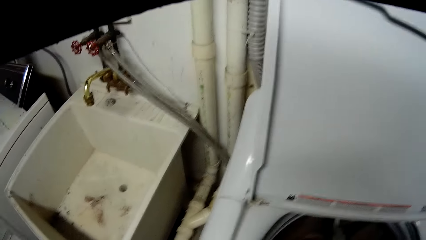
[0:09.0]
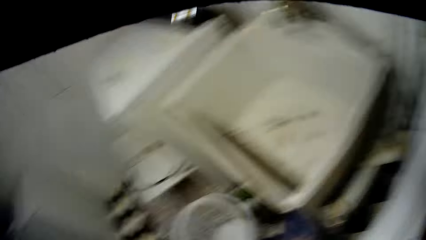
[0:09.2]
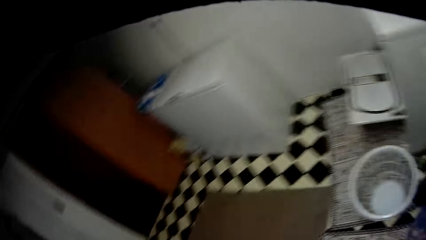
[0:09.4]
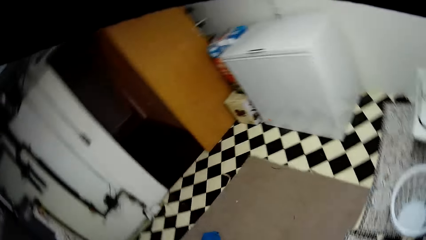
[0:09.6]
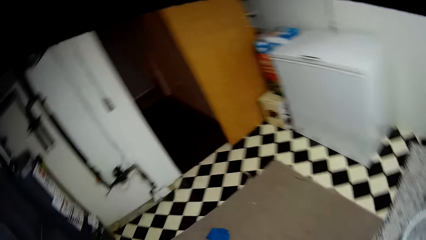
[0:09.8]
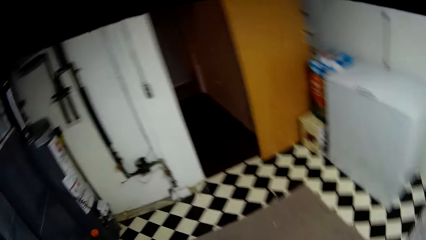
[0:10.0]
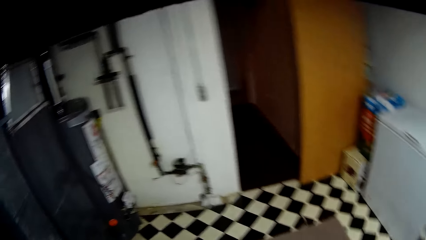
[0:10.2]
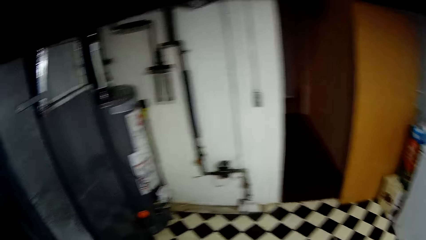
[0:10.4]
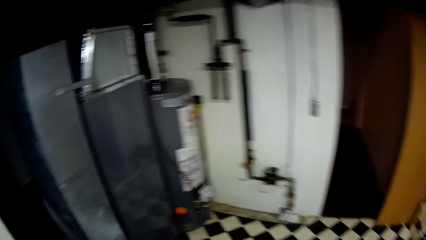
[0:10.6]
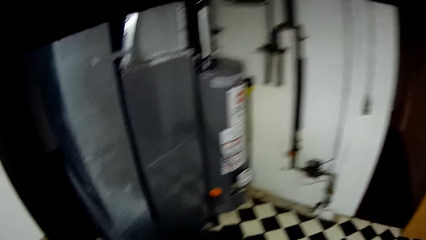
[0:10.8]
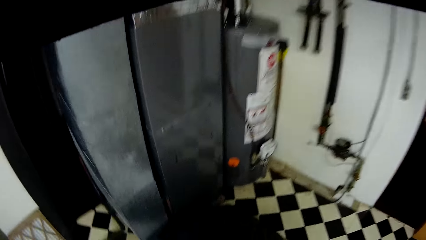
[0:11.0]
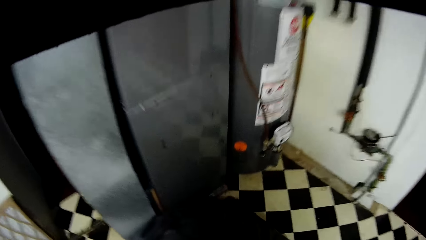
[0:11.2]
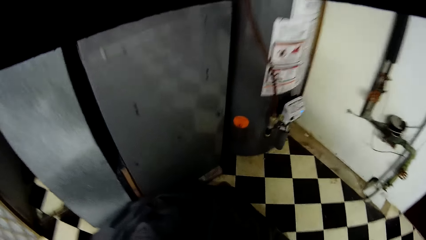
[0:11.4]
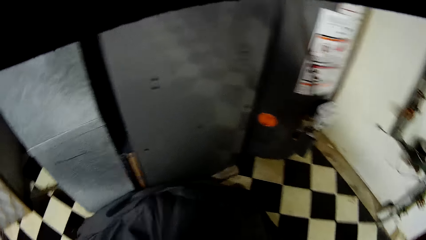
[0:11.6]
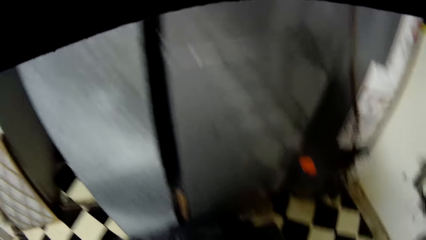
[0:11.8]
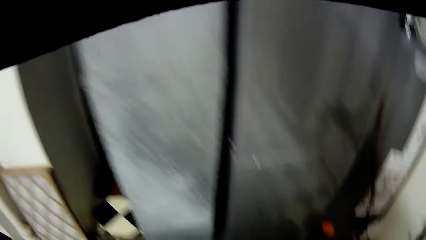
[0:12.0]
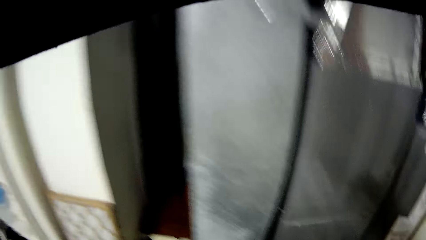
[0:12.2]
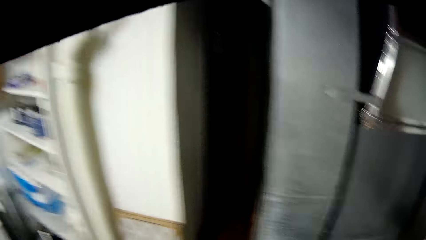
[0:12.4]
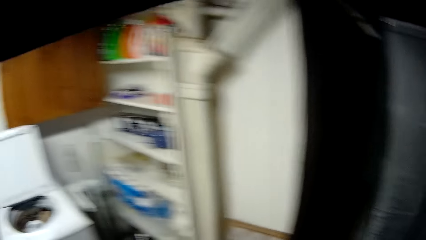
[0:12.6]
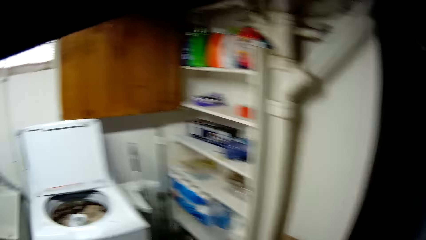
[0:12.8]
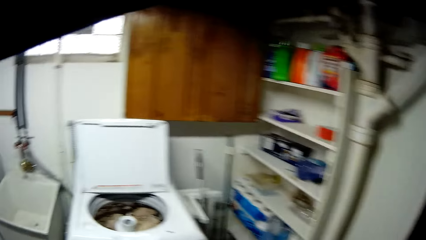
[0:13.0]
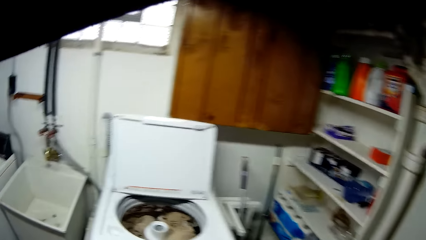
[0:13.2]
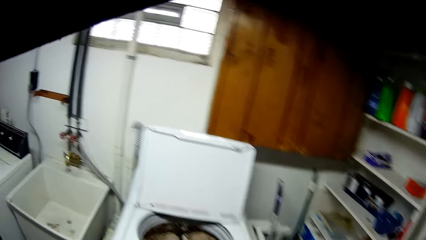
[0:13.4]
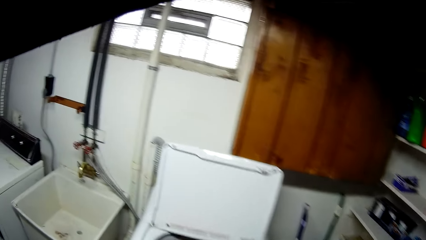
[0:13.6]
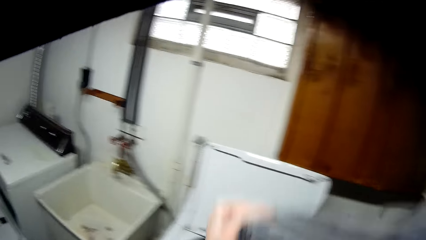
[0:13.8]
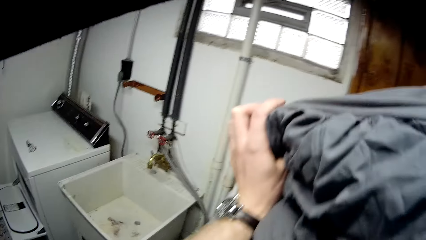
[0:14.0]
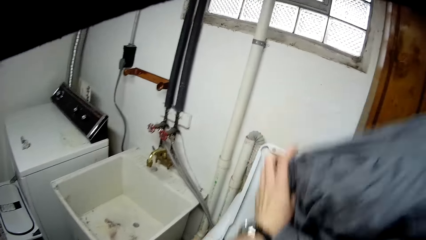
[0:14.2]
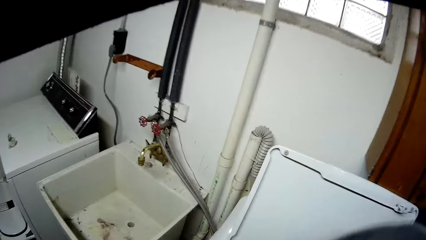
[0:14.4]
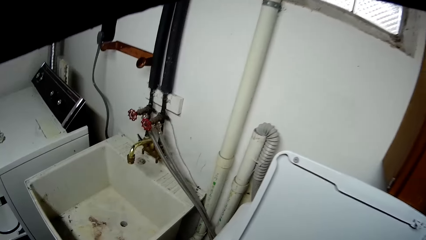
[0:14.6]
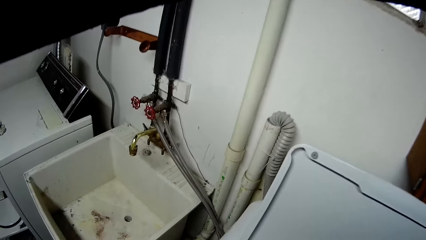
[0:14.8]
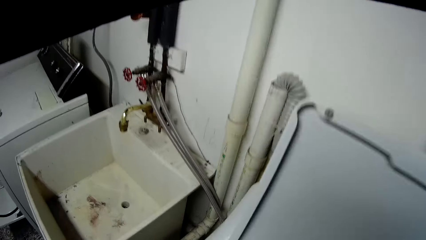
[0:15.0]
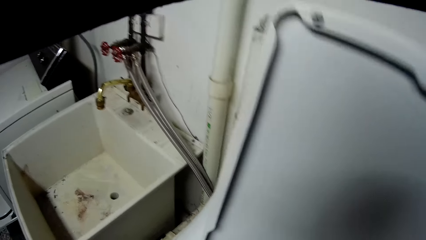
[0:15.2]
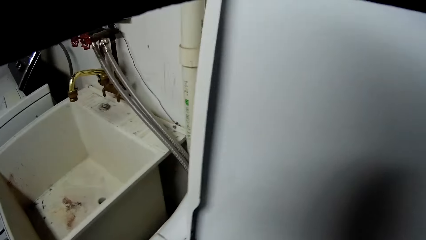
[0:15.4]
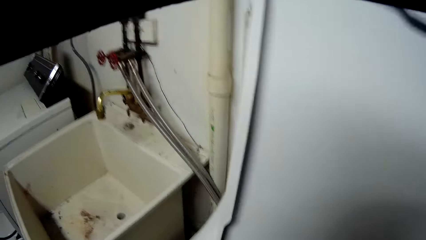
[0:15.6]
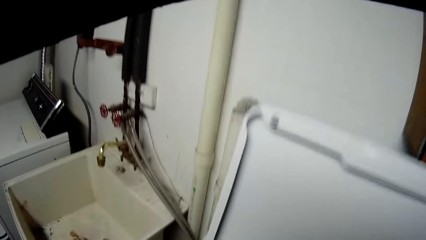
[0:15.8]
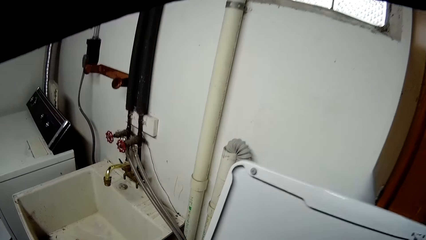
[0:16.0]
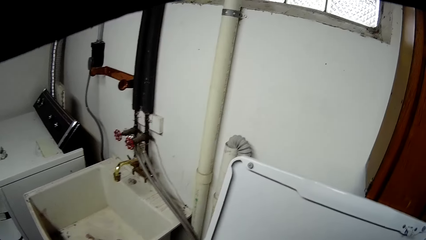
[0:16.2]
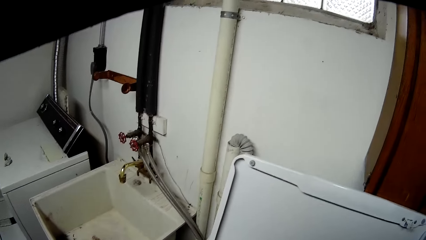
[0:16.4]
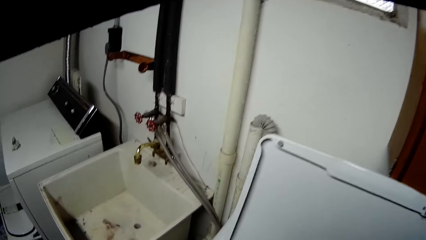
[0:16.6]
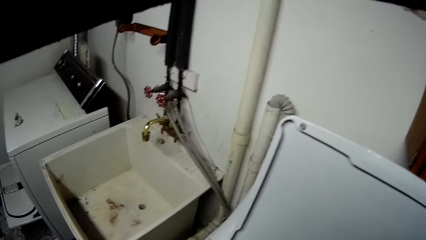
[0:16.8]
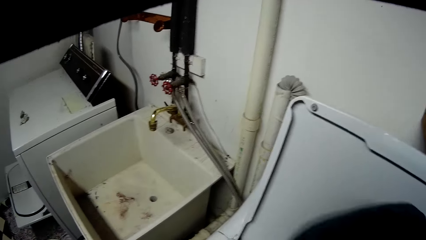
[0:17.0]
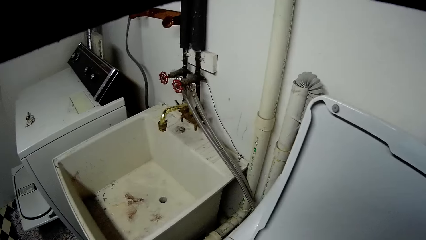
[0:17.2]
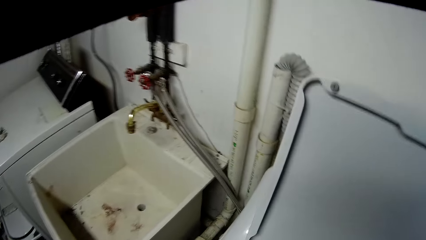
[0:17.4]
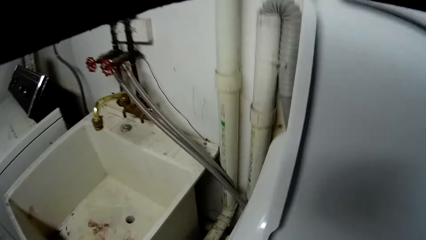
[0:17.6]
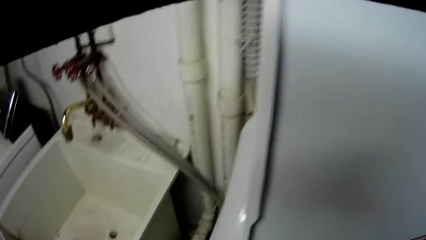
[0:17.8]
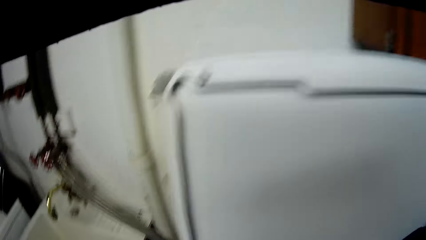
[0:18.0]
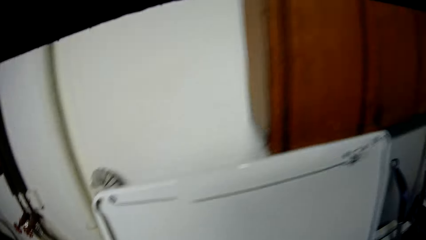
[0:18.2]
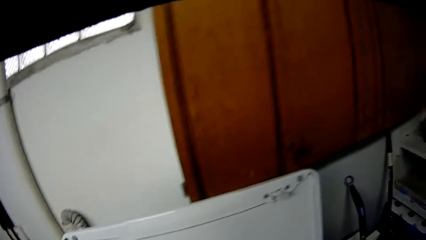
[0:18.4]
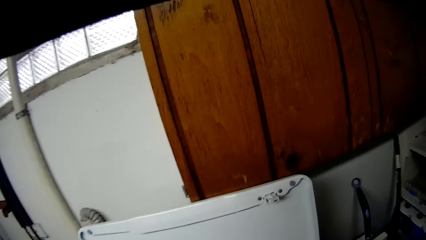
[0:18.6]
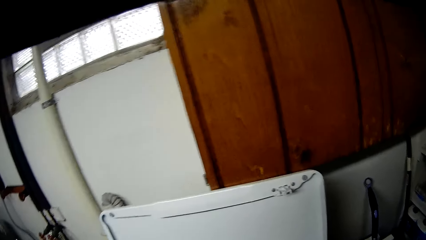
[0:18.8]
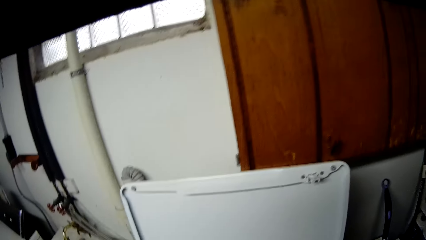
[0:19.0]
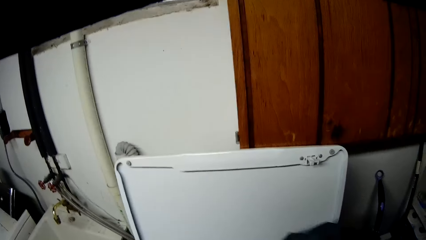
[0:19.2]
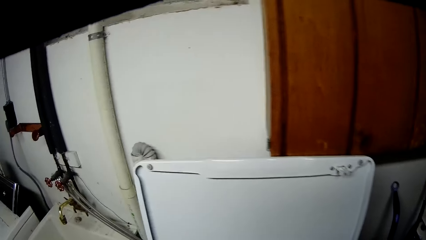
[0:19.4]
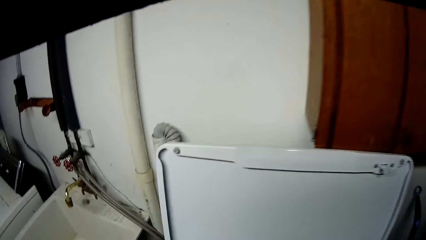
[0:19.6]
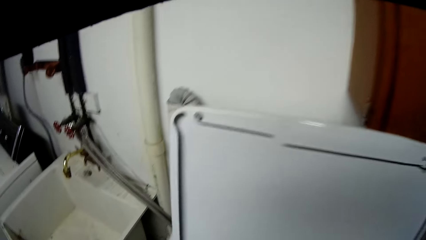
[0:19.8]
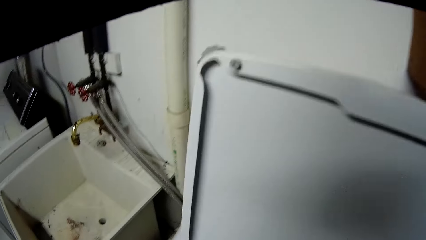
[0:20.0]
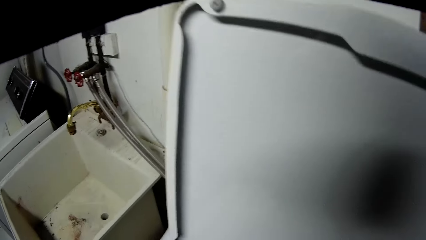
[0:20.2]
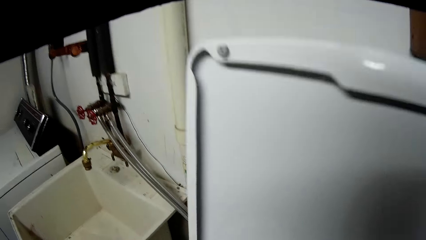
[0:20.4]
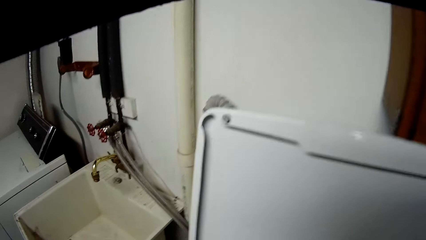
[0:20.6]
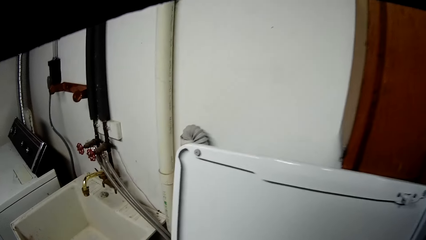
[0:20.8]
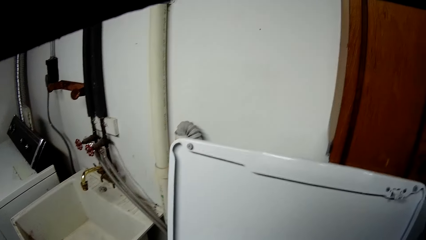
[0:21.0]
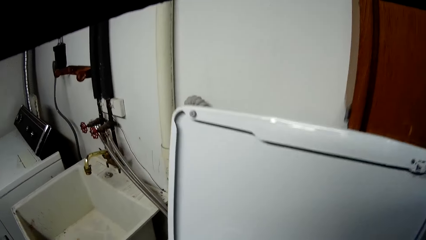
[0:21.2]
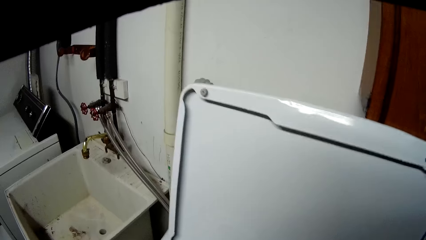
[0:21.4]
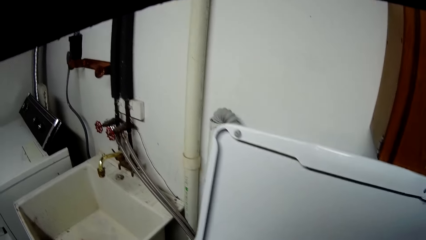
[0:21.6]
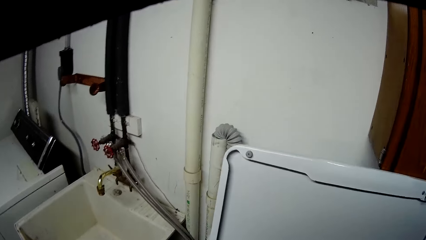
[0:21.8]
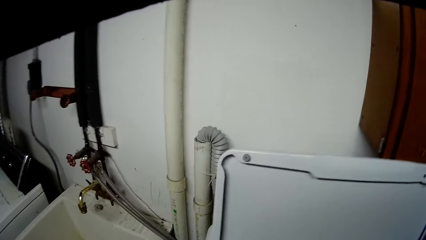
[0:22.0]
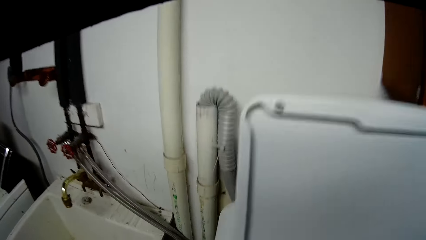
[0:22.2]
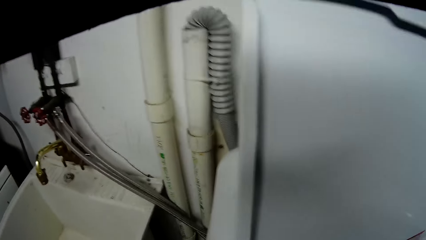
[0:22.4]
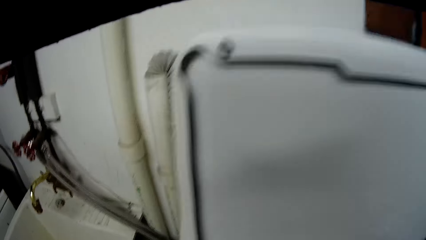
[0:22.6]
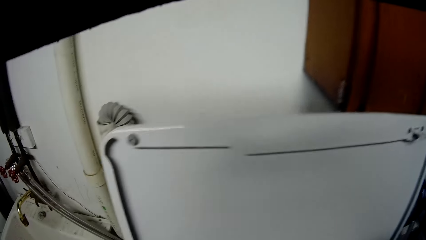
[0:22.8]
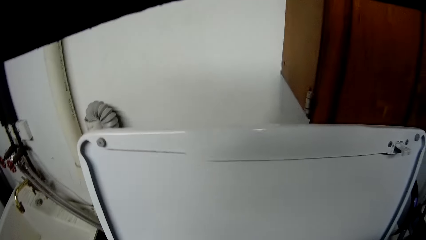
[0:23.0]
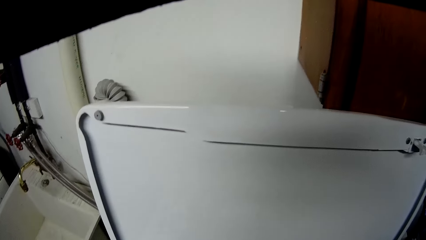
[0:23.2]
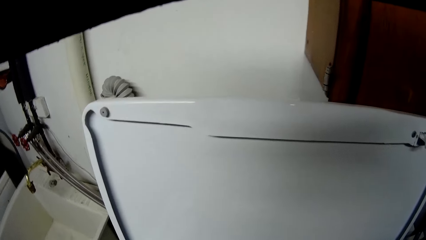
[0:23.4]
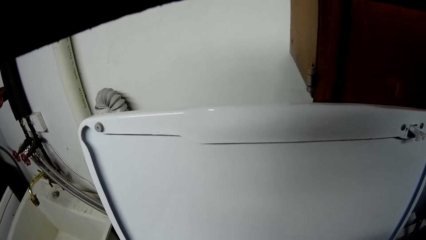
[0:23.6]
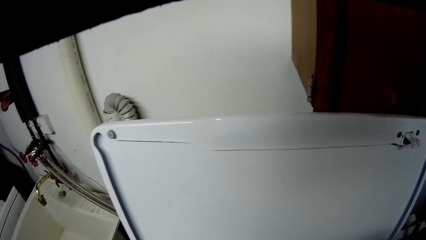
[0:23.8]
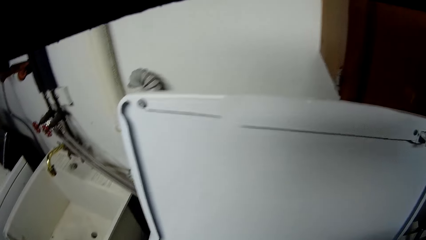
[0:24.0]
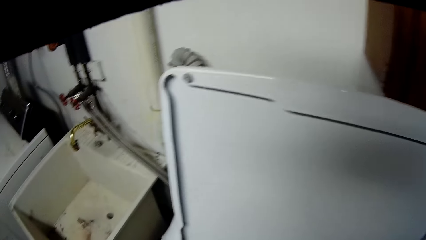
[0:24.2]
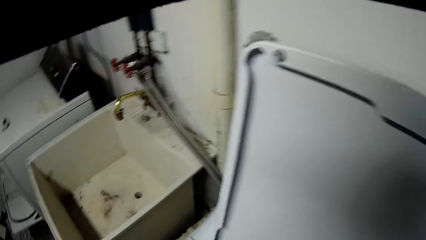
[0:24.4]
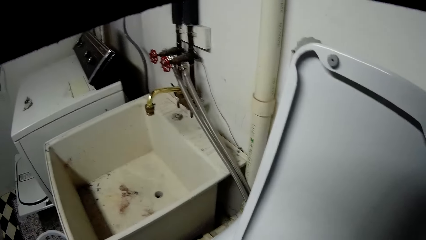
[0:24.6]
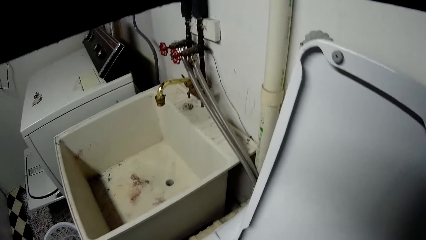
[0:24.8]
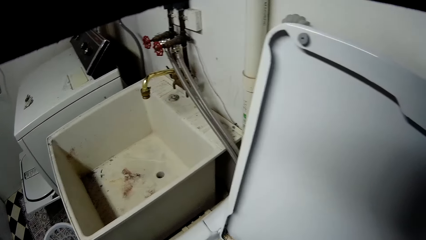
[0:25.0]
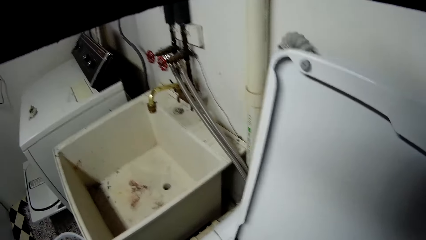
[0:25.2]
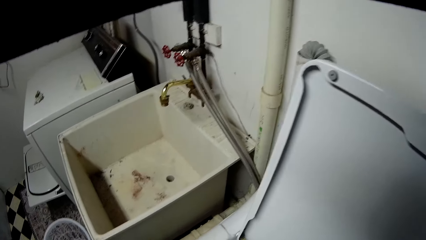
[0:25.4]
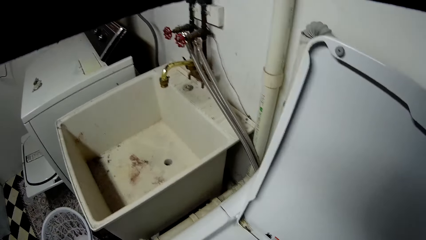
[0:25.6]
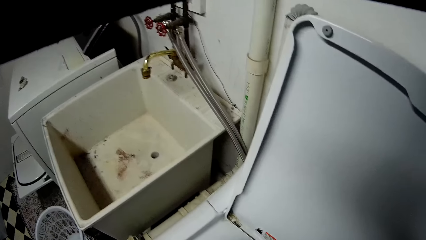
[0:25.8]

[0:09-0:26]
The camera wearer looks around the washing room. They pick a cloth from the floor. They hold the sheet. They put the cloth in a washing machine.
